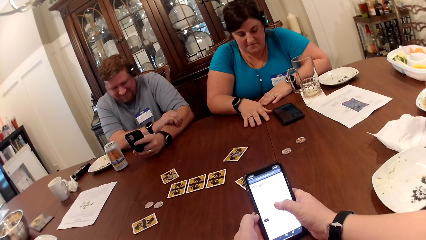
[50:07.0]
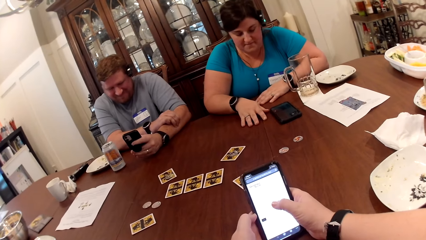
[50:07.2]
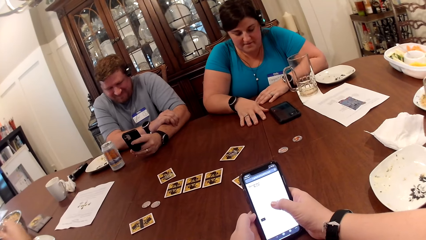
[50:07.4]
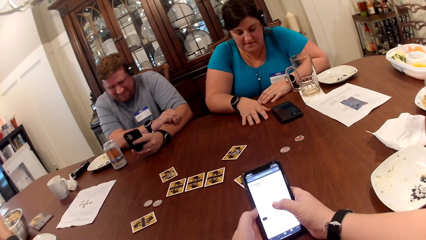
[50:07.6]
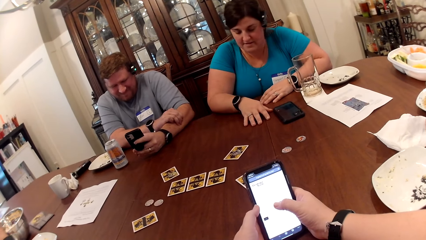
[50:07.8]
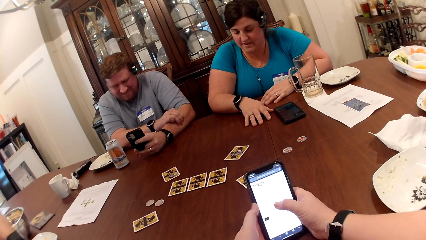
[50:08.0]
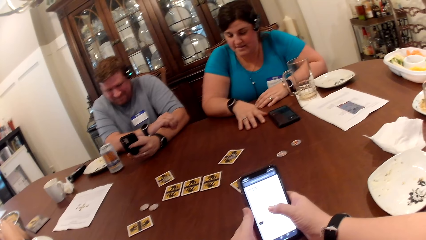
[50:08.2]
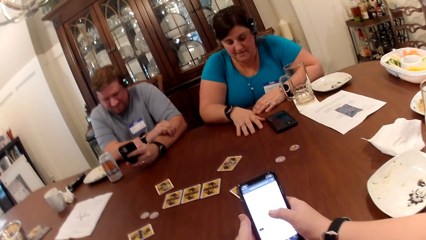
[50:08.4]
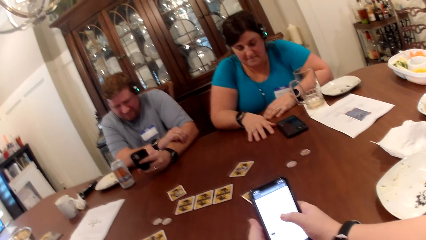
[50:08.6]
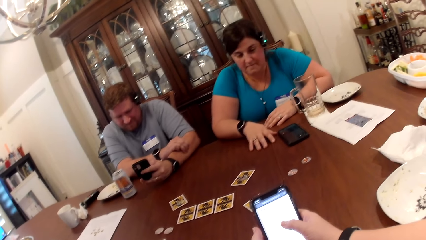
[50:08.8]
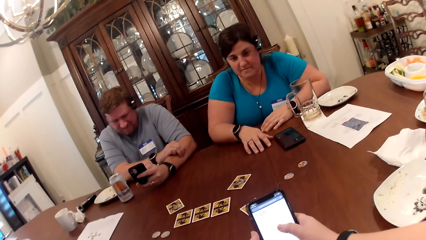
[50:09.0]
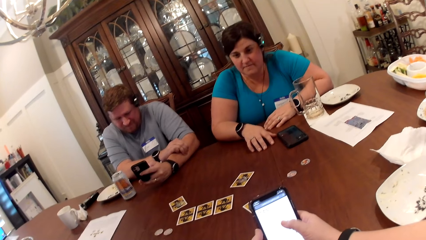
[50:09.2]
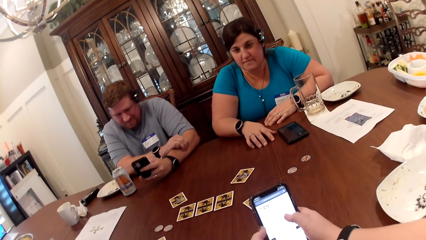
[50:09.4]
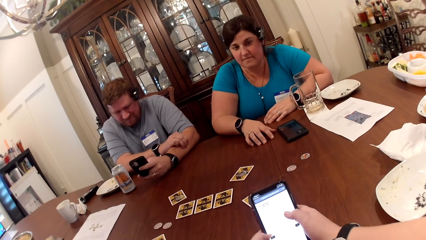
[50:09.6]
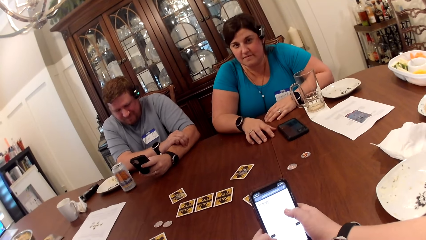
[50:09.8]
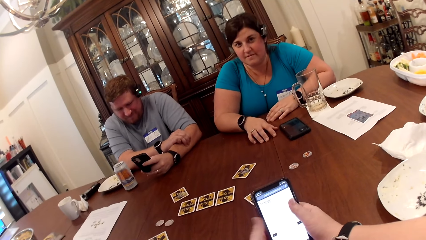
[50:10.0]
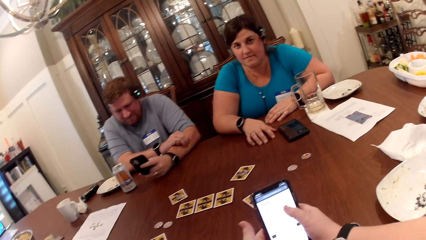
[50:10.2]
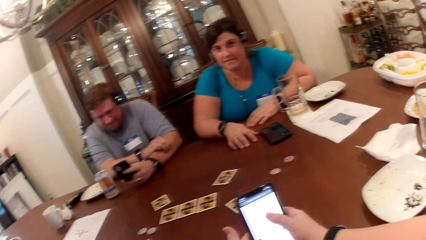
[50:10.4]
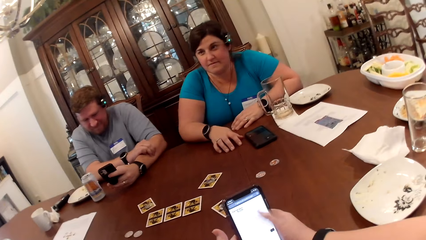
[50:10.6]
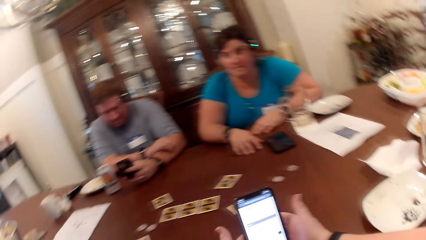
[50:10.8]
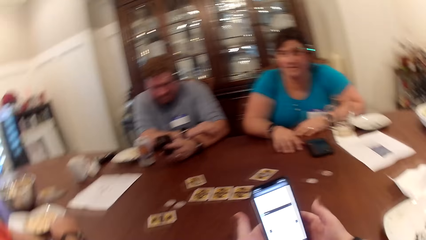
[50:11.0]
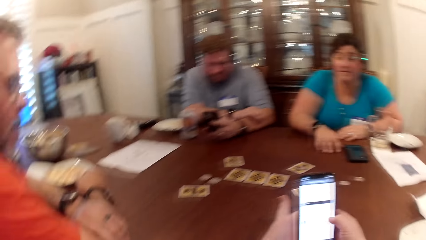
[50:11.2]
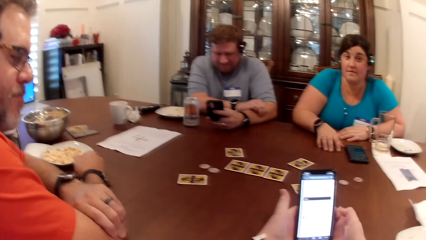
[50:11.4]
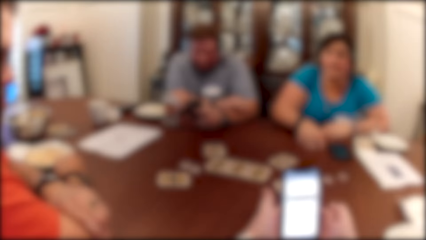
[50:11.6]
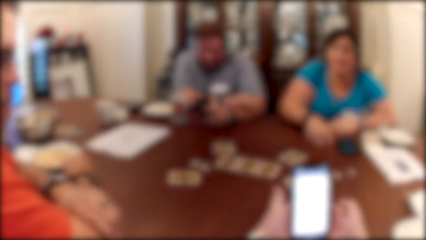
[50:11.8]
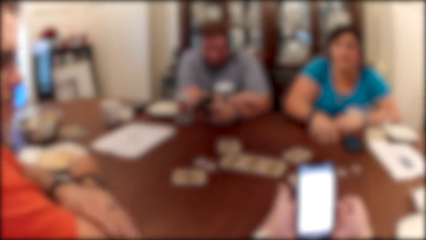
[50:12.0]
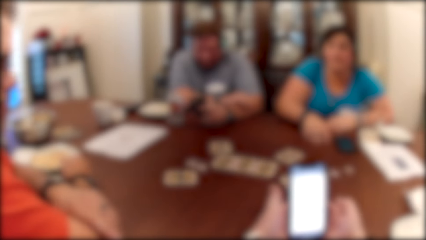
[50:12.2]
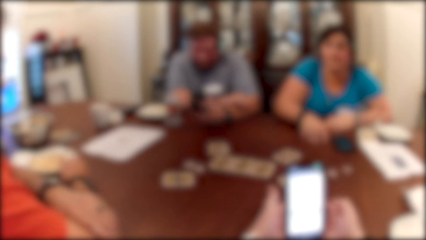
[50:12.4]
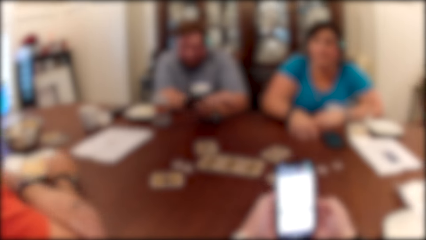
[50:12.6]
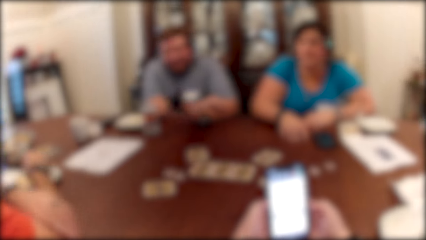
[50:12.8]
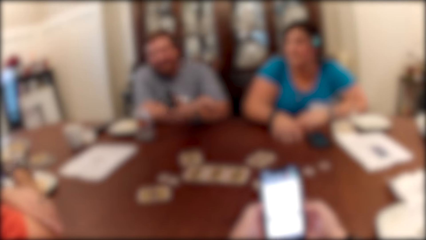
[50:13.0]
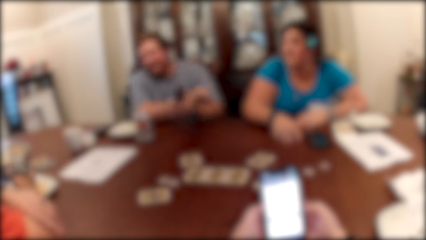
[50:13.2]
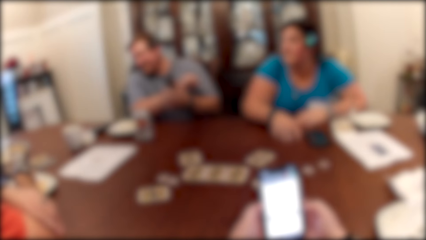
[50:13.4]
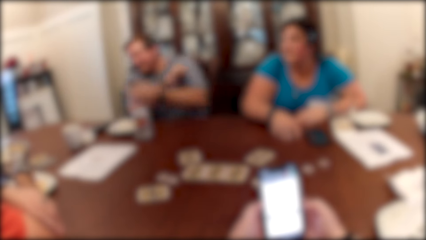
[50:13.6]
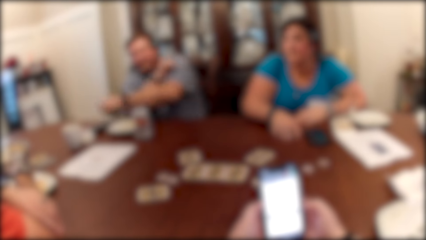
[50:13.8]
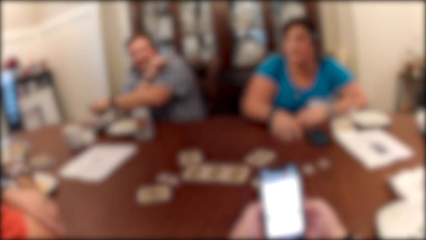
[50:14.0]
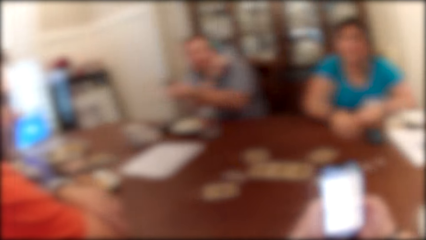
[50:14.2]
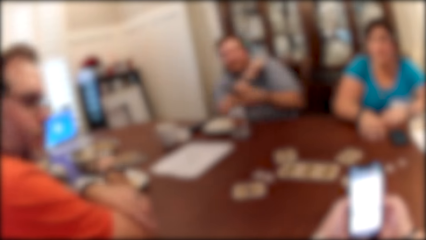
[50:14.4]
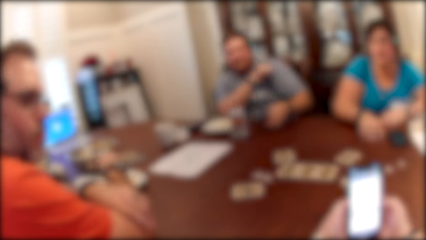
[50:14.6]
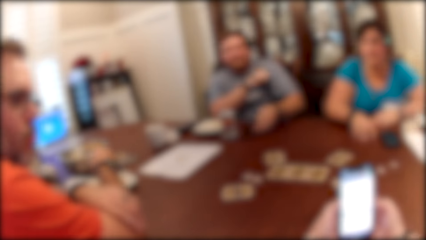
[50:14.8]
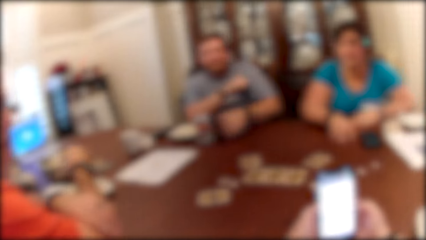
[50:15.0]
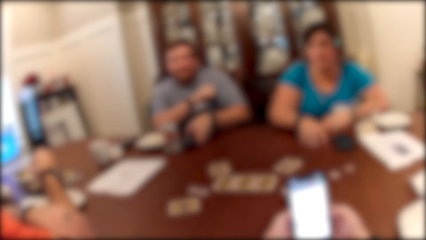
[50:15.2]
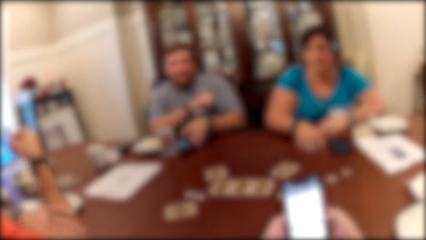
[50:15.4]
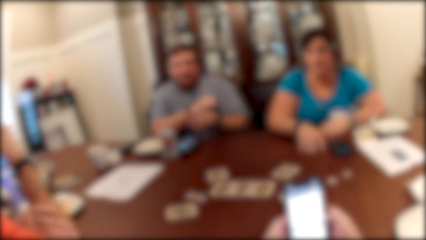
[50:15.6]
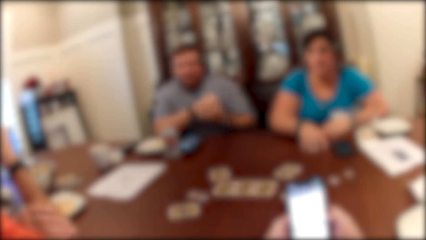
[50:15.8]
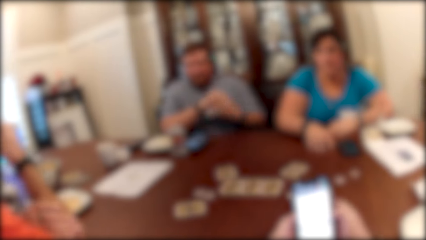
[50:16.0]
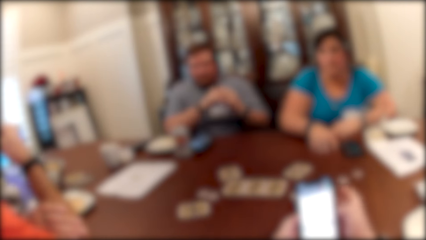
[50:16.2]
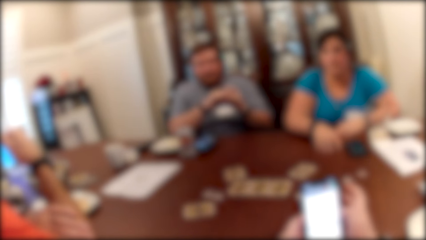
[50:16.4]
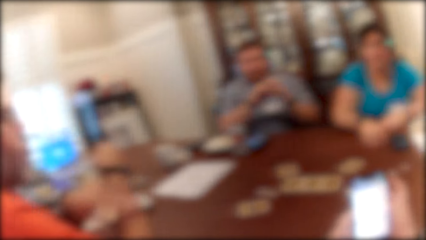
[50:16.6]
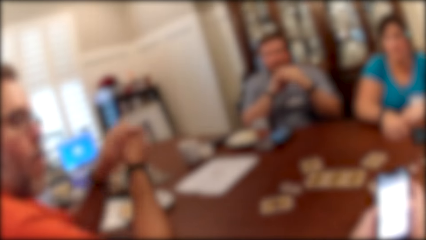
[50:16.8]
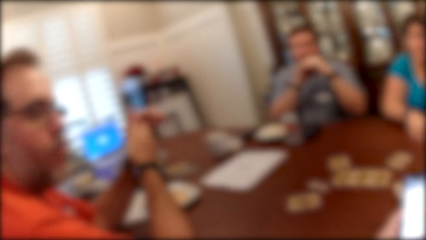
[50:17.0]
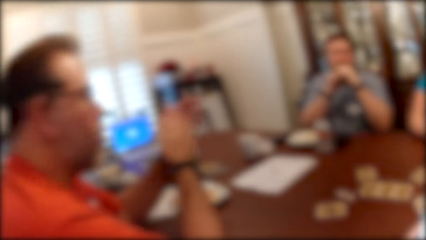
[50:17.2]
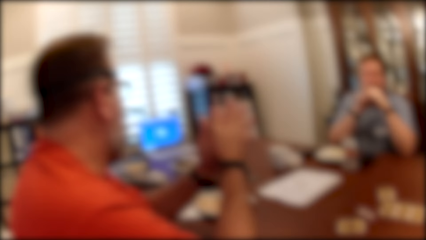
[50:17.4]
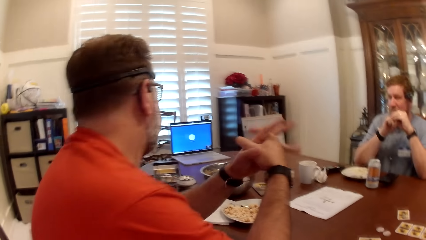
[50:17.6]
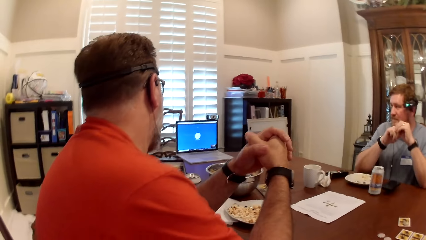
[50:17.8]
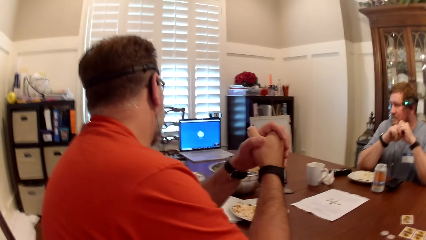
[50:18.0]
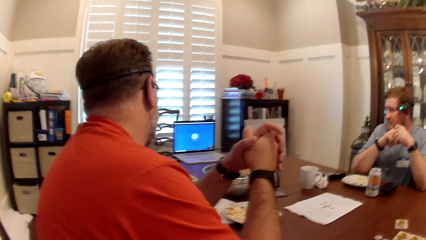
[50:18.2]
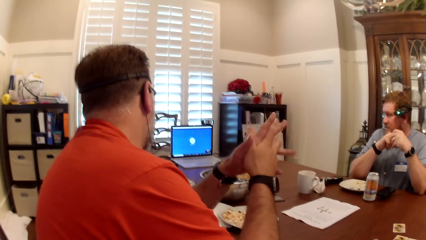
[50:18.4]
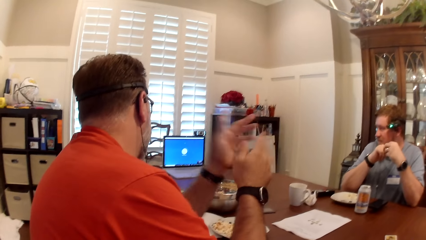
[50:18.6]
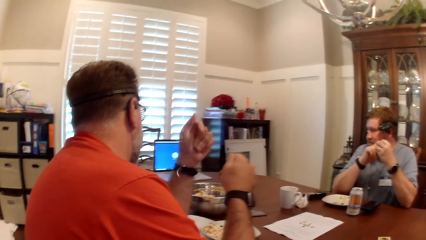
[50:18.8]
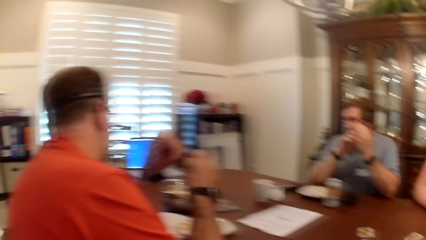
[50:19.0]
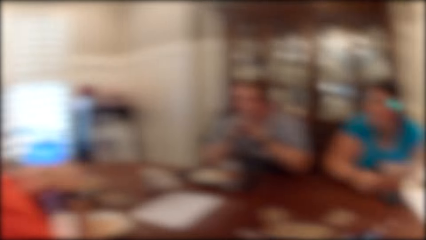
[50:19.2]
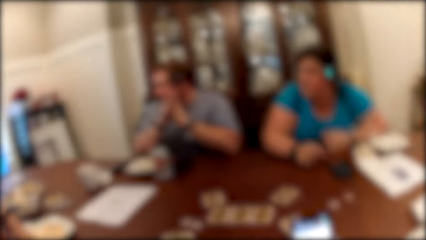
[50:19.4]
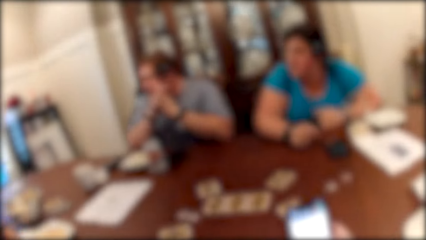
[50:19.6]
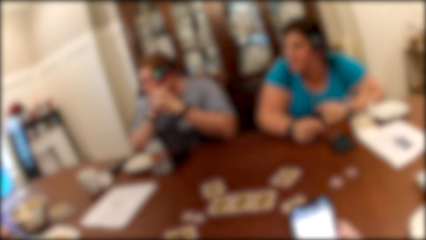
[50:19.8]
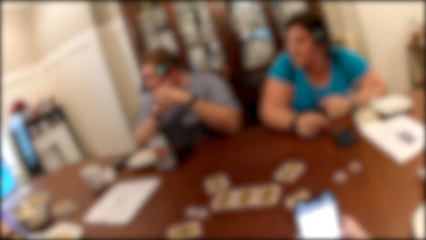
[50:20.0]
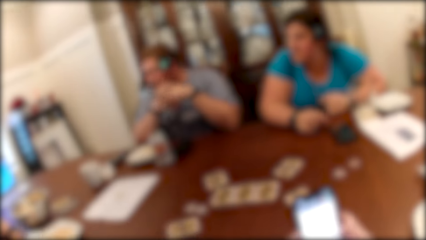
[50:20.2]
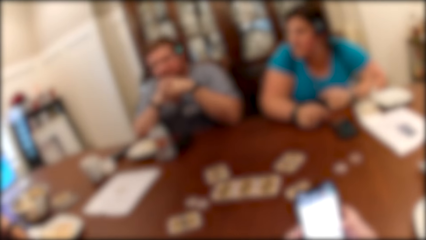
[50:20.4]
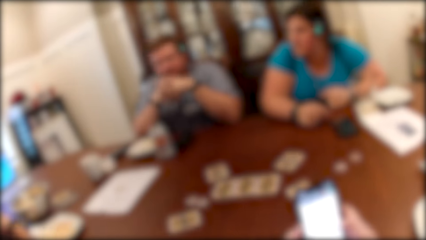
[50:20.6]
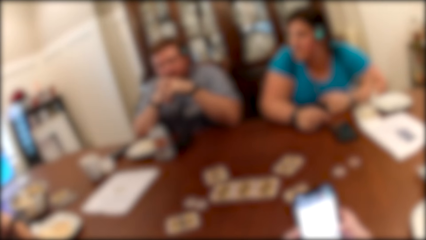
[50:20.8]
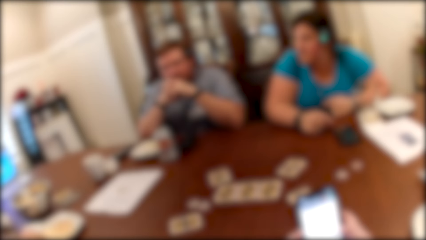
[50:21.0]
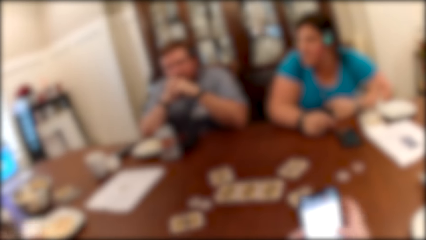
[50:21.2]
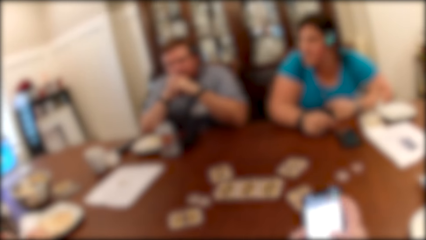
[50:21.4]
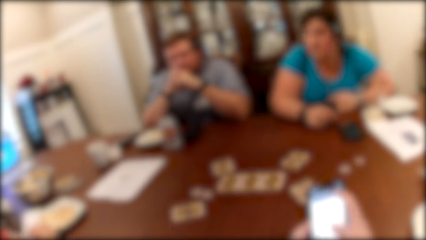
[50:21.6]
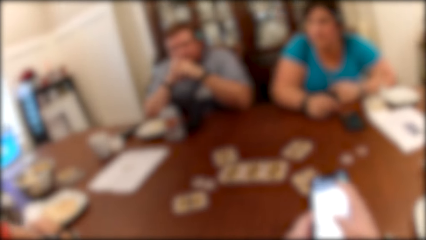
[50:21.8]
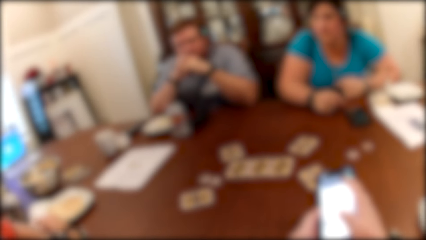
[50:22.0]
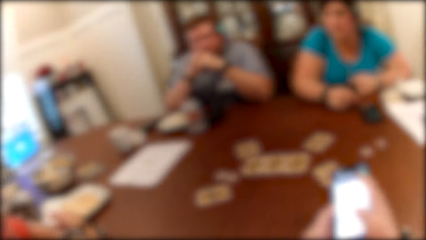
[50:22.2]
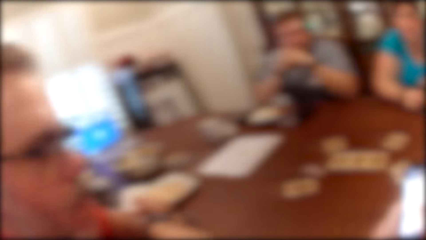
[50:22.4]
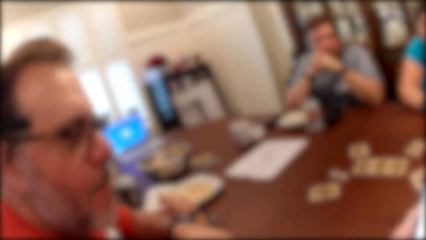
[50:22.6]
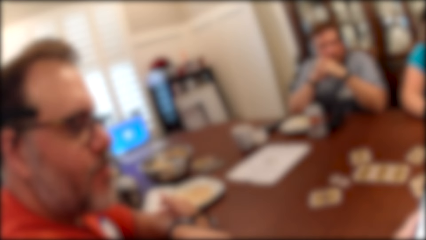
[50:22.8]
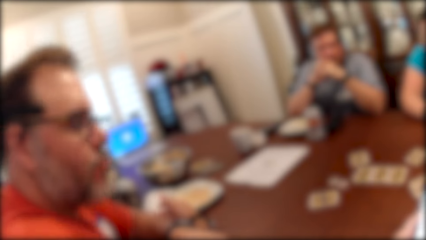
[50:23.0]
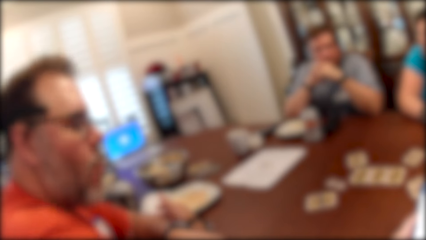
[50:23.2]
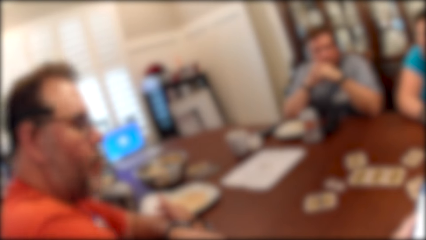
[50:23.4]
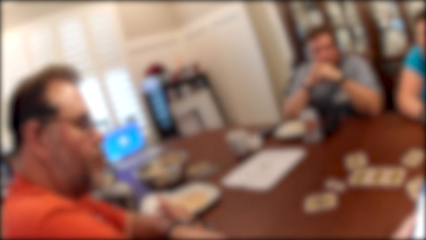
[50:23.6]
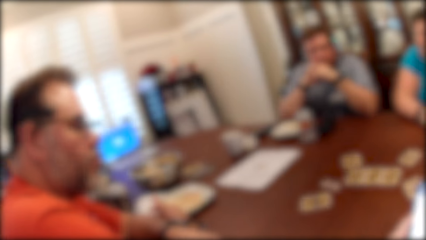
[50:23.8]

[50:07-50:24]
The camera wearer converses with the woman, the man and another man. They operate the phone with both hands. The other man drops the phone in his left hand on the table. The camera wearer converses with the woman, the first man and the other man.
